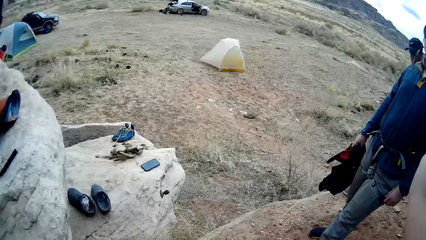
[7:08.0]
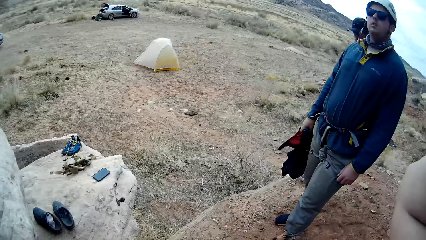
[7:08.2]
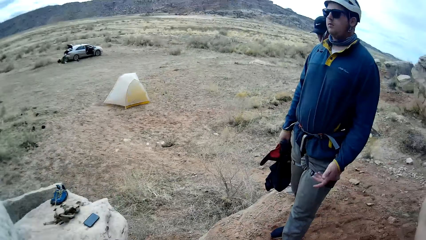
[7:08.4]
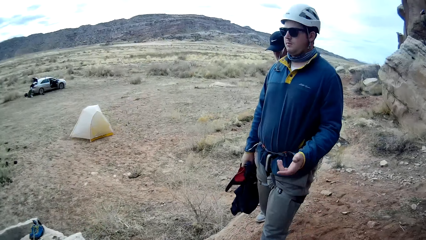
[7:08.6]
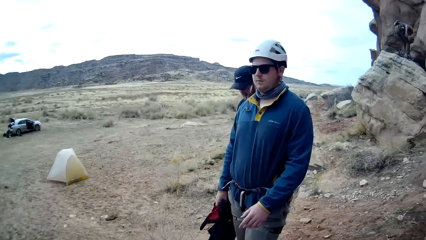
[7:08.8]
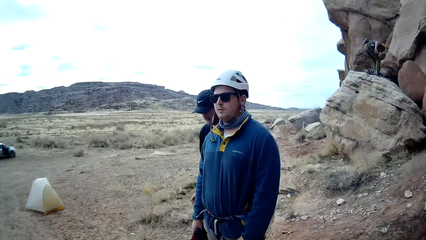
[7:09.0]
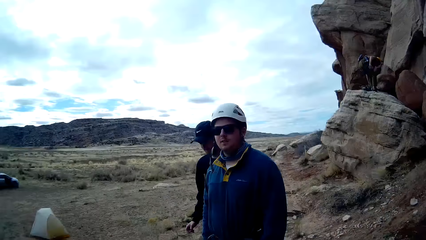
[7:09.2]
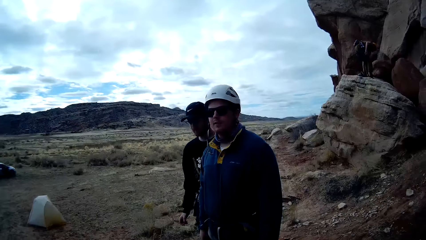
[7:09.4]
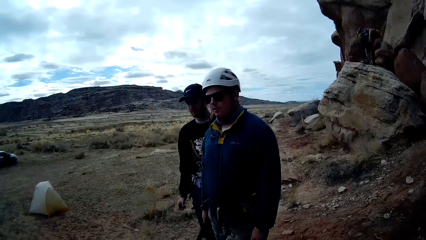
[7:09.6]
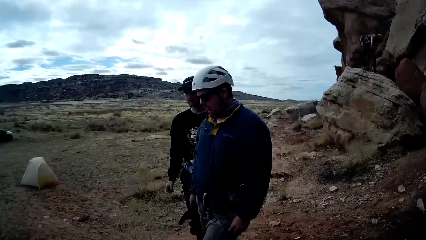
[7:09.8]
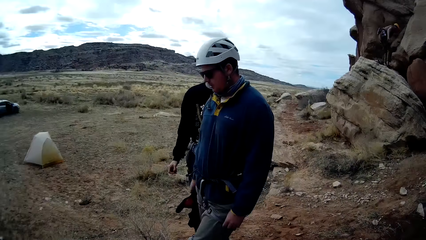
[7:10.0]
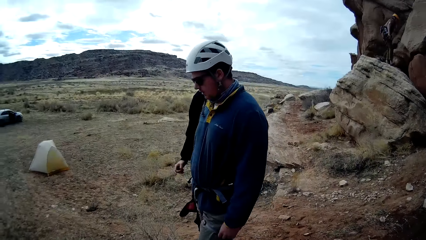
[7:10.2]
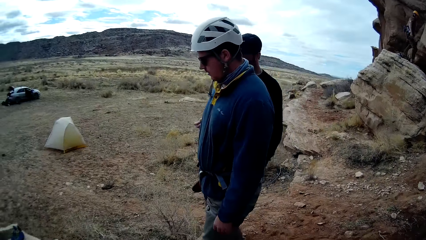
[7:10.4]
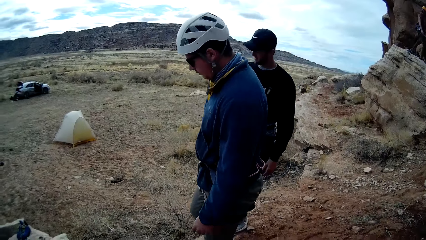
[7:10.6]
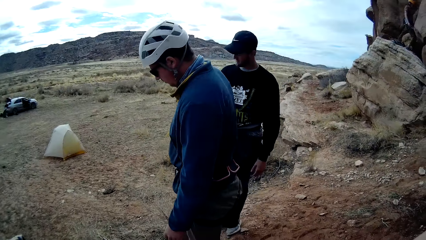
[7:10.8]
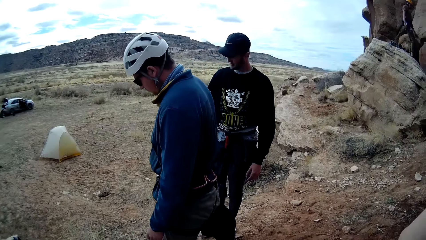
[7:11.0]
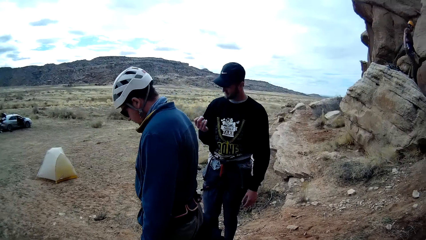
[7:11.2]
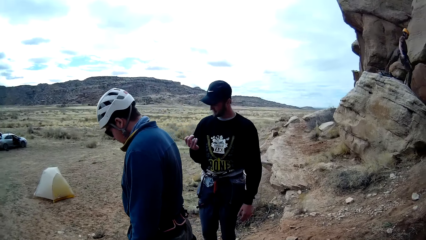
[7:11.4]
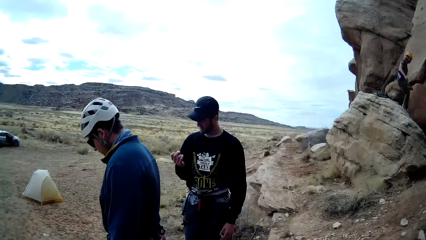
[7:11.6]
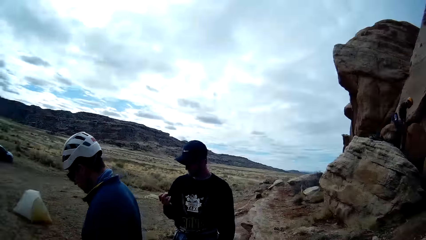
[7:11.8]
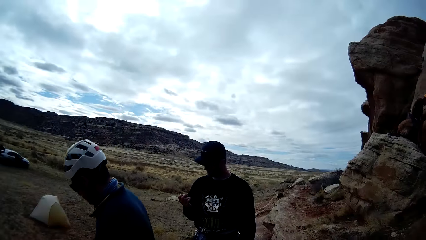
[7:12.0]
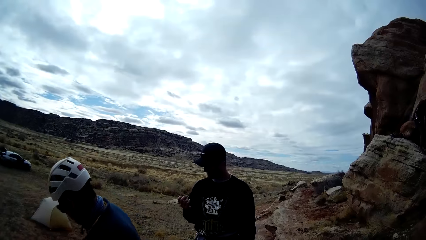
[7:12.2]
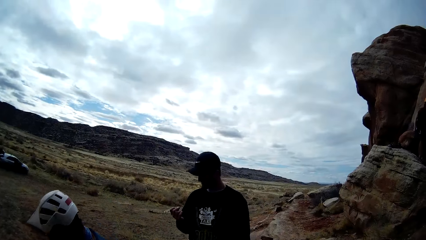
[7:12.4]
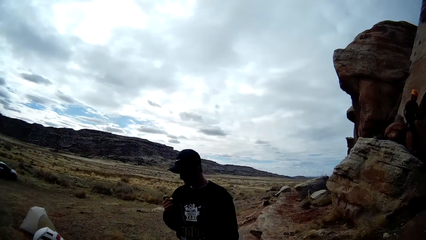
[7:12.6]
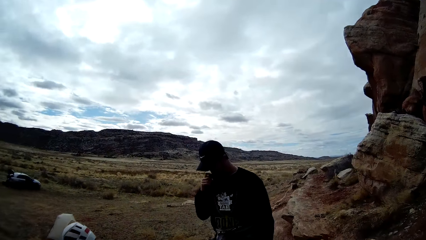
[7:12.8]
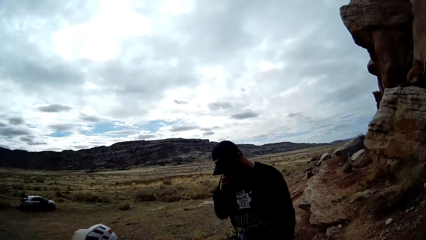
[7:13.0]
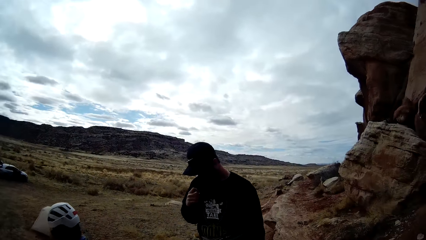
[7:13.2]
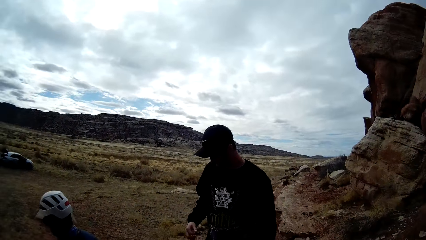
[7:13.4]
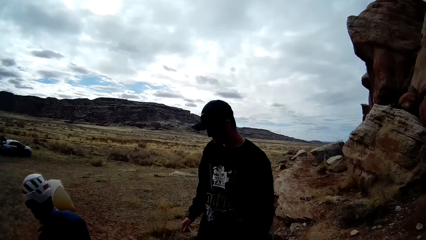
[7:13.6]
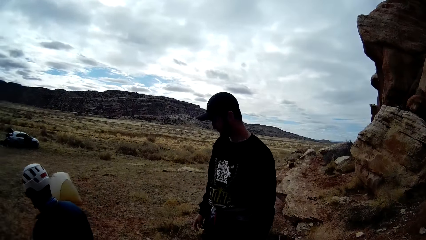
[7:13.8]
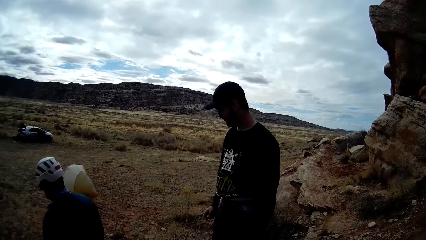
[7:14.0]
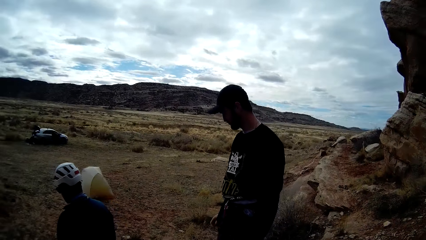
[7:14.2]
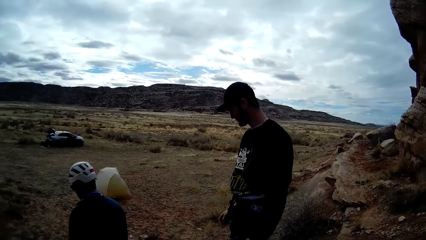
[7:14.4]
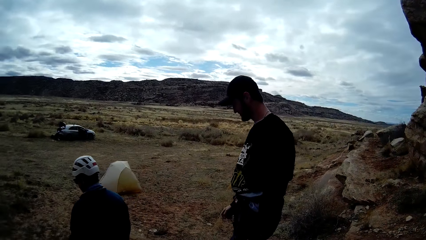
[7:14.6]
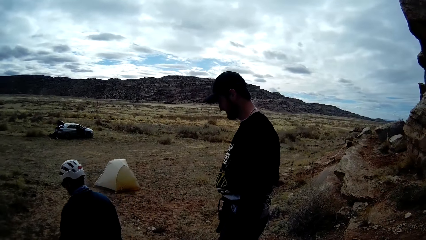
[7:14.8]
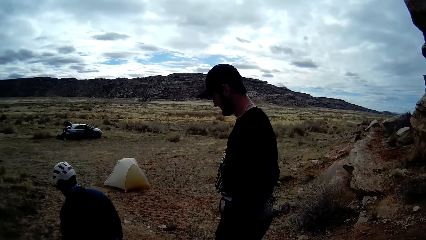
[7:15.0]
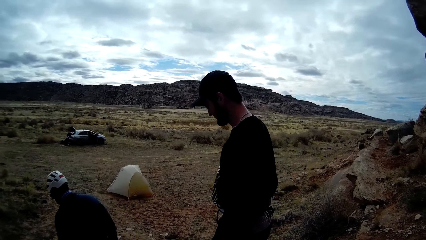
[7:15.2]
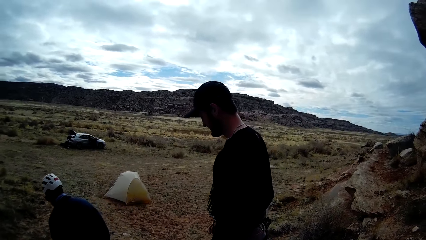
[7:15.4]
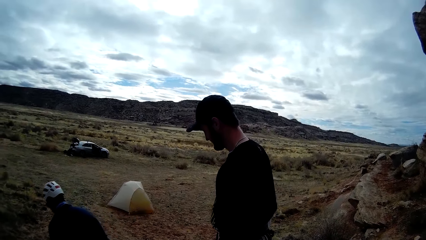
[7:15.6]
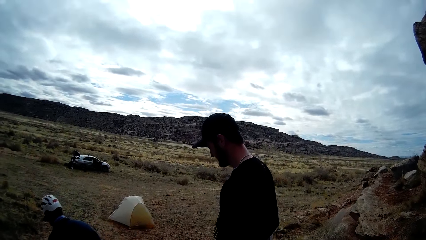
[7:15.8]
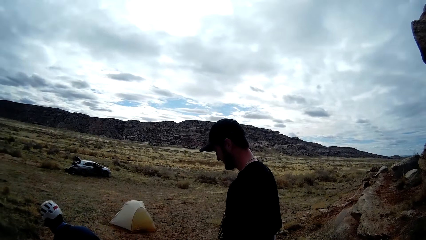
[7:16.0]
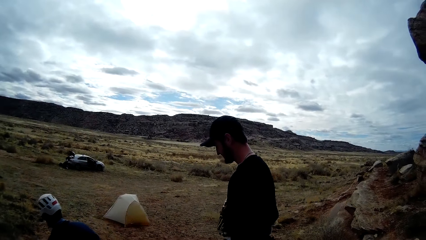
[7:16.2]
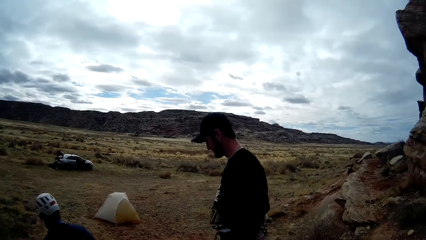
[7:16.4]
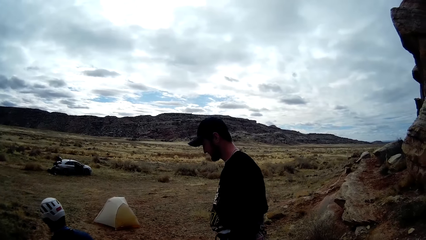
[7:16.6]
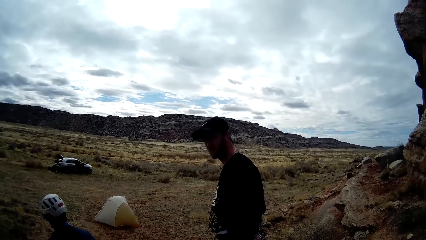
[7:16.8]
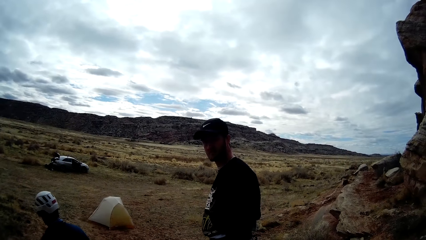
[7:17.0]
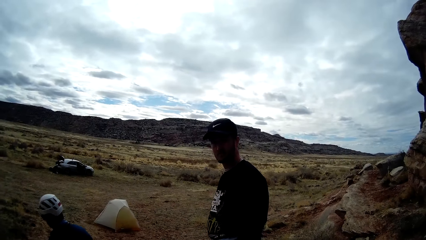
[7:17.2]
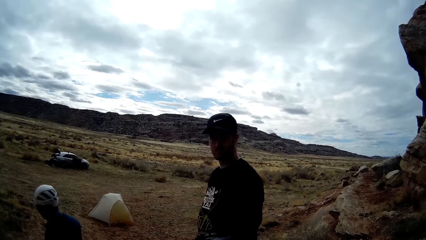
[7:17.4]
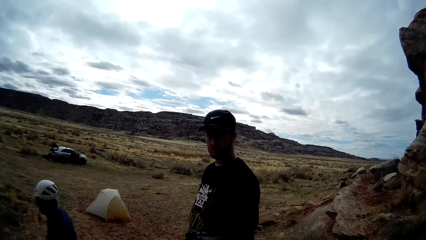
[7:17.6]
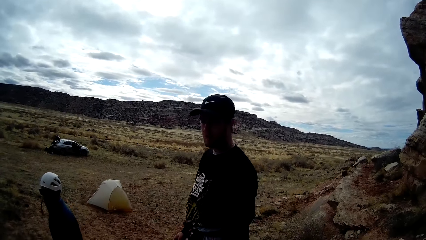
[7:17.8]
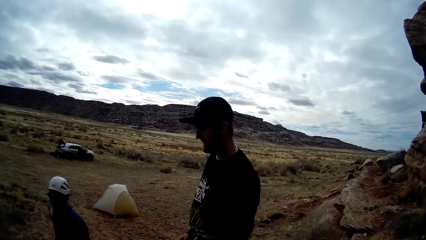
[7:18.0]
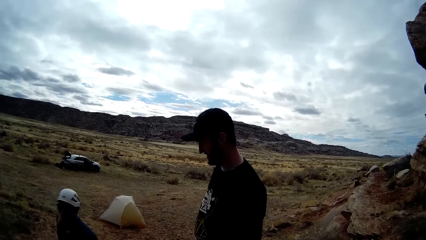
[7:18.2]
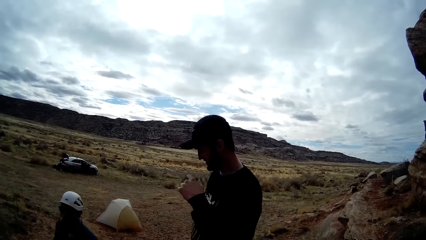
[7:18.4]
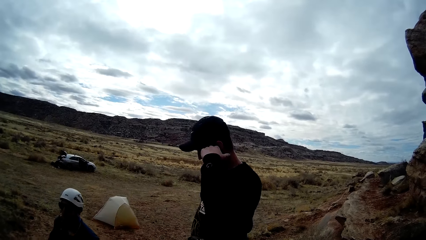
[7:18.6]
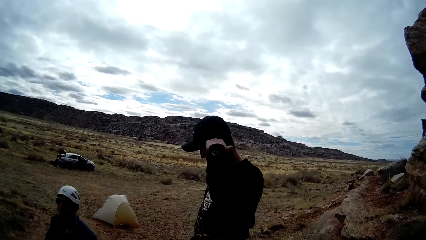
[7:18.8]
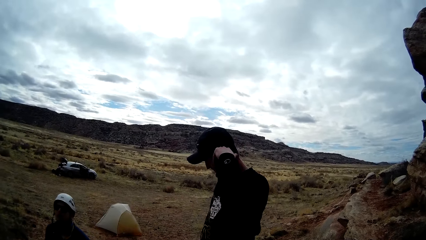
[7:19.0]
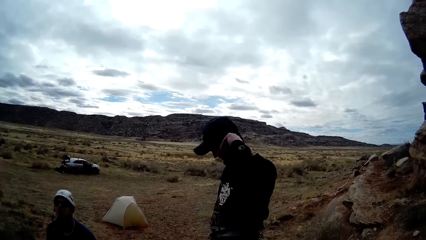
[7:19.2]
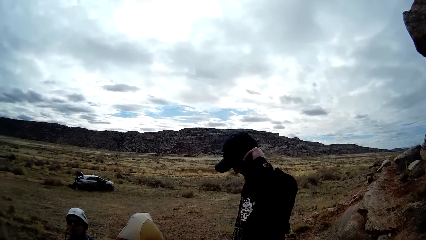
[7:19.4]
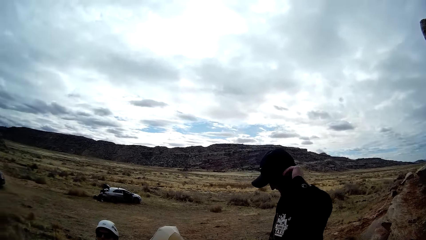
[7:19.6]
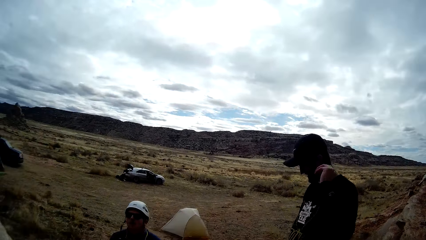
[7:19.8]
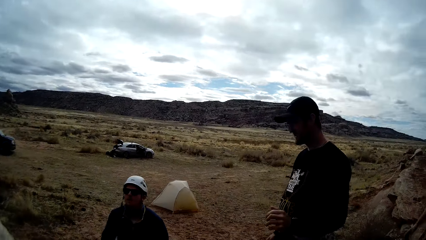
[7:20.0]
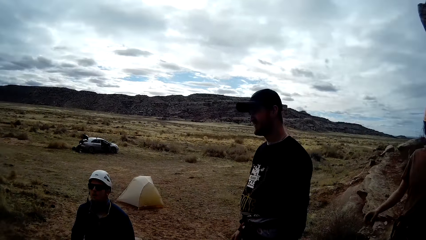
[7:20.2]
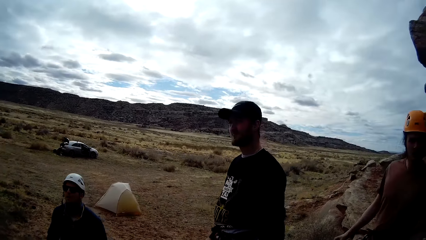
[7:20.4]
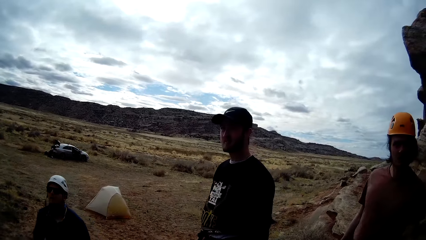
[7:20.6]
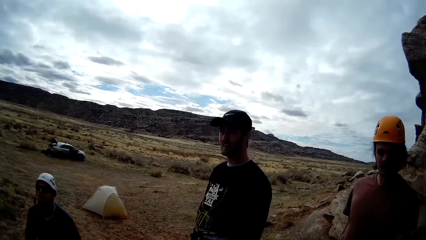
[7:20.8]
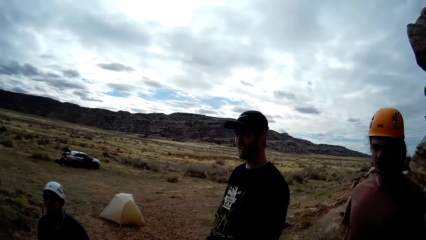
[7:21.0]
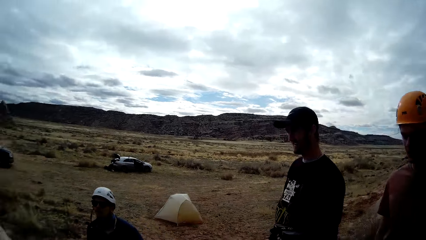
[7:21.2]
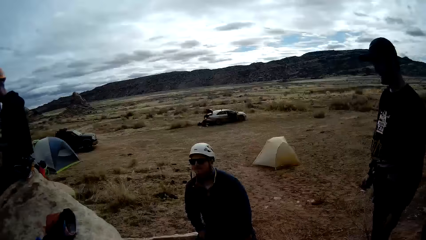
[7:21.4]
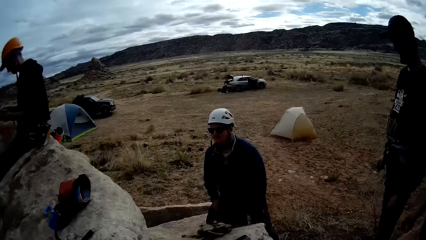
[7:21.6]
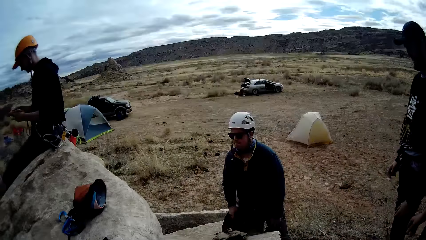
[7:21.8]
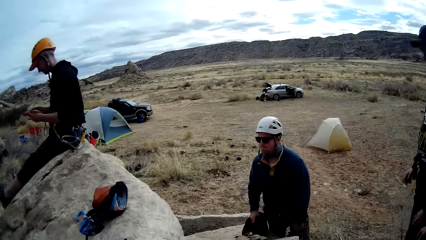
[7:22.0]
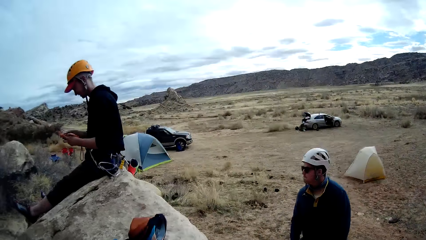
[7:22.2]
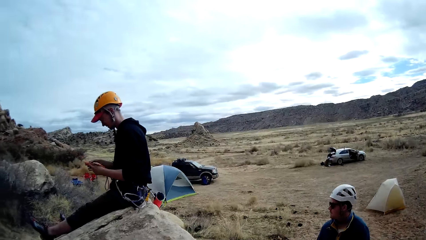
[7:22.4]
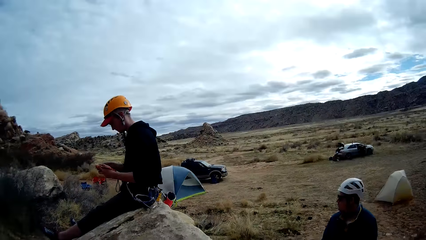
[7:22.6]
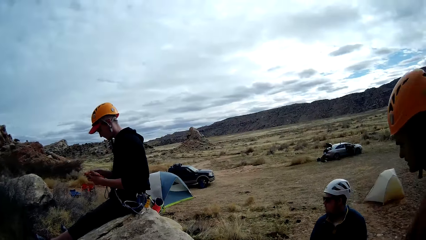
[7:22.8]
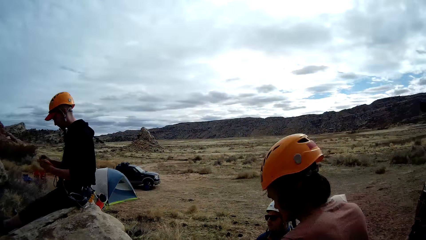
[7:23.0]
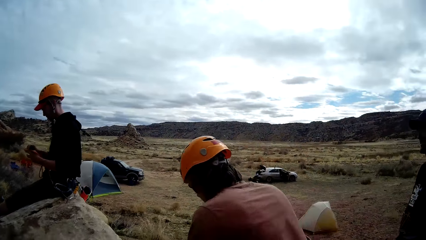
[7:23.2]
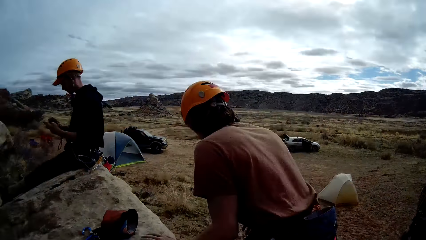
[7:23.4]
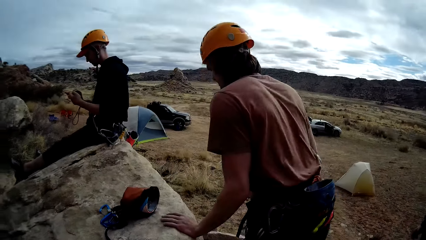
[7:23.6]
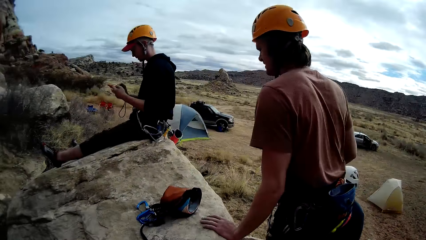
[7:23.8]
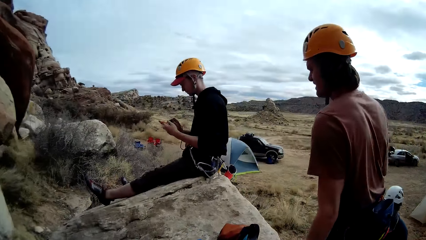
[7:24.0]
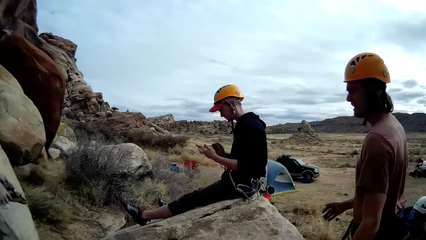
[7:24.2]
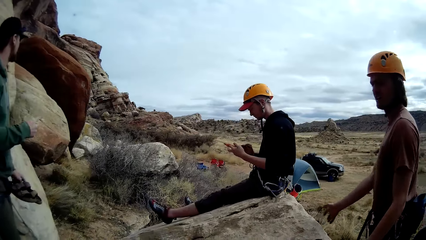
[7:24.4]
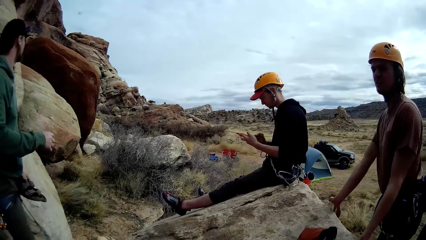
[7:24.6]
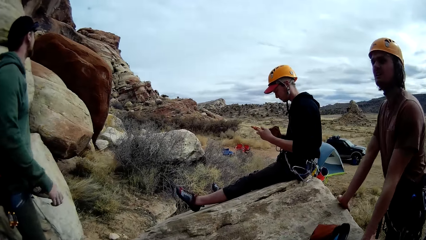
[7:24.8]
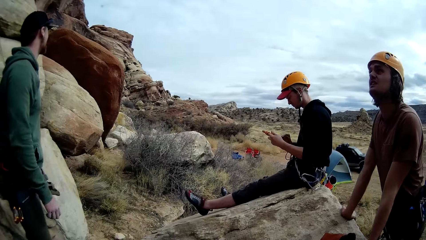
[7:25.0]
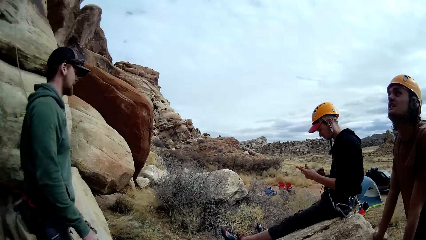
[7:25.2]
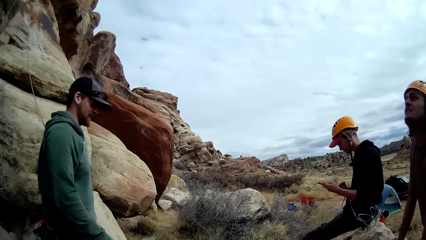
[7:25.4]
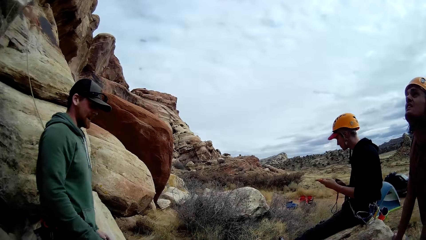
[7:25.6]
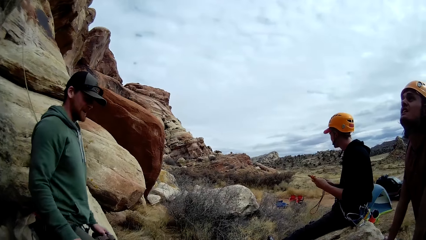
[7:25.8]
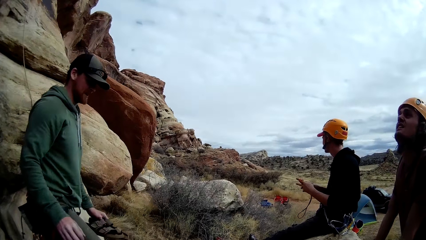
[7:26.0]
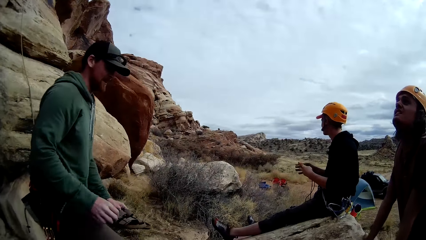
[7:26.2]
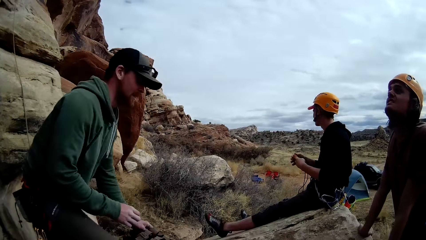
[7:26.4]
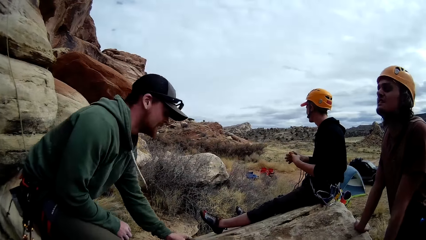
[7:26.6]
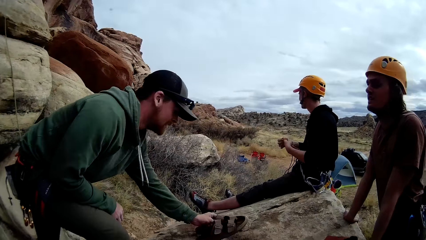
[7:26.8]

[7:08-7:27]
The camera wearer wears the helmet. They interact with the man. The man walks down the rock. The camera wearer interacts with another man. They look at a third man.
